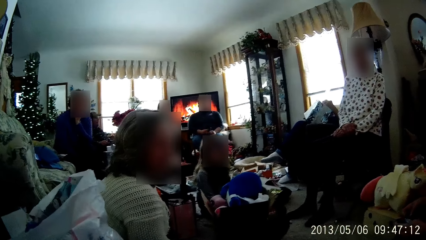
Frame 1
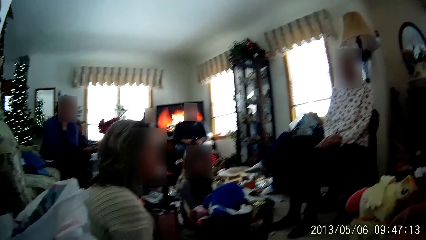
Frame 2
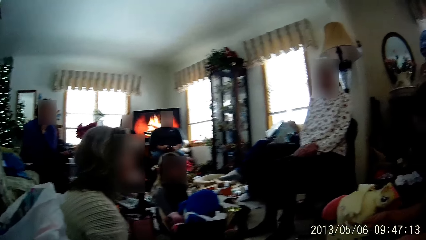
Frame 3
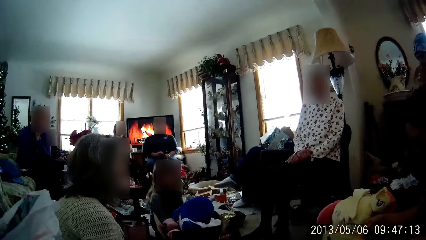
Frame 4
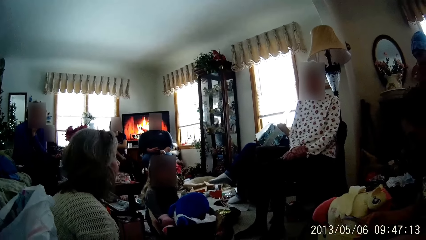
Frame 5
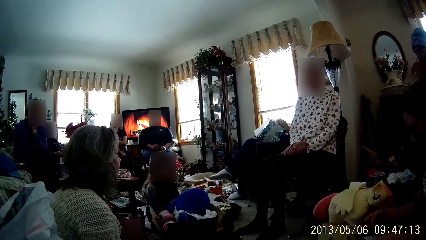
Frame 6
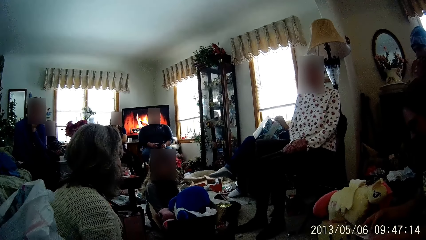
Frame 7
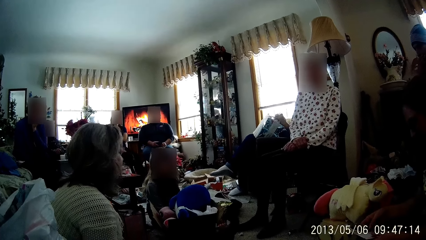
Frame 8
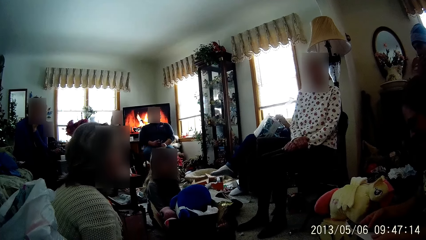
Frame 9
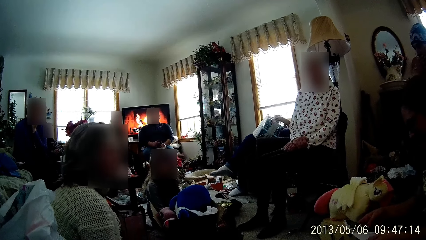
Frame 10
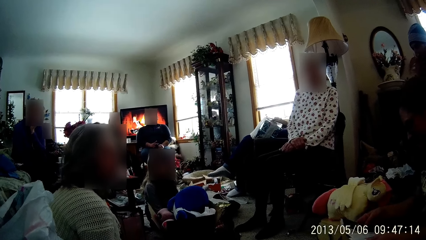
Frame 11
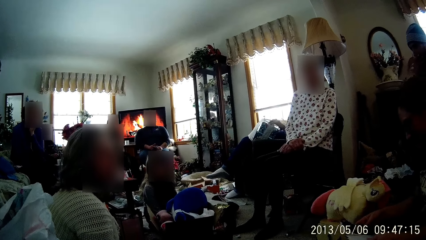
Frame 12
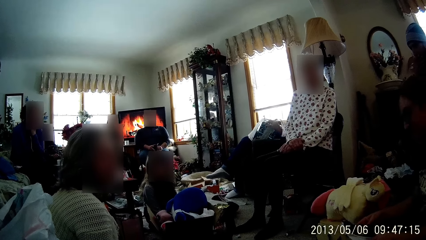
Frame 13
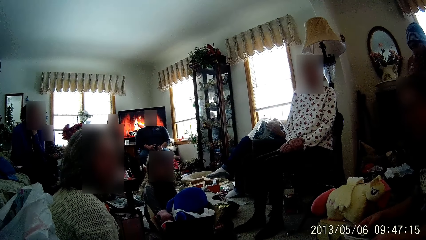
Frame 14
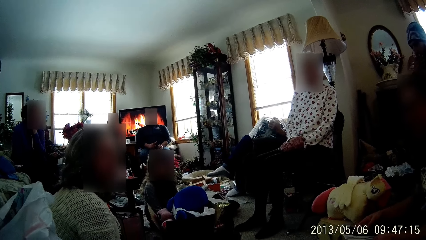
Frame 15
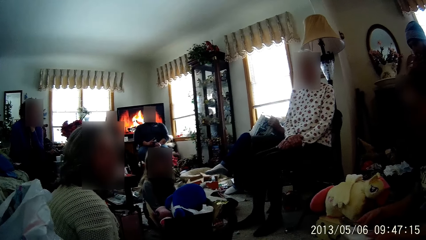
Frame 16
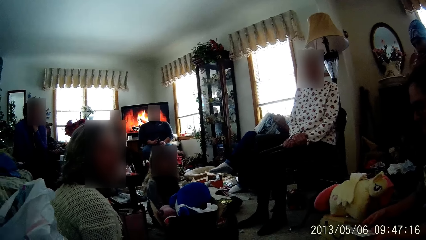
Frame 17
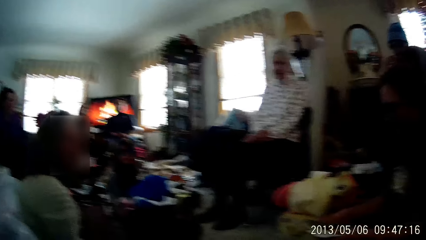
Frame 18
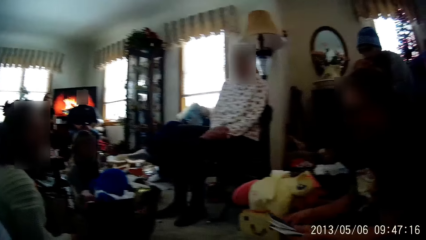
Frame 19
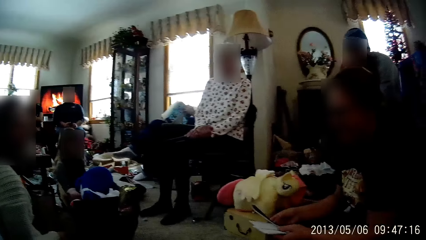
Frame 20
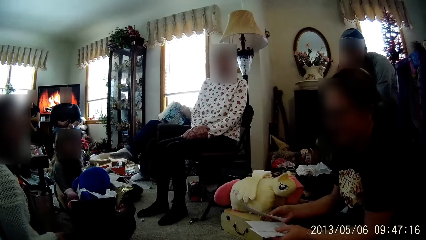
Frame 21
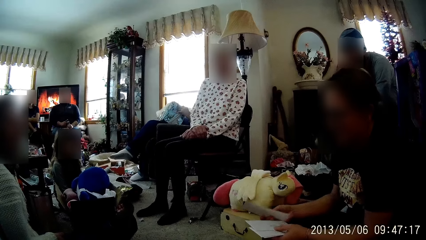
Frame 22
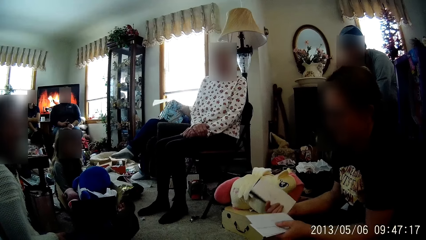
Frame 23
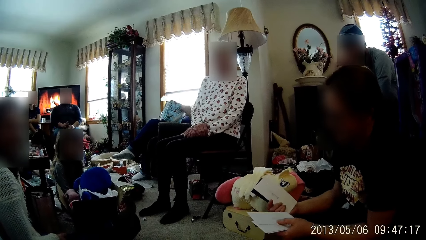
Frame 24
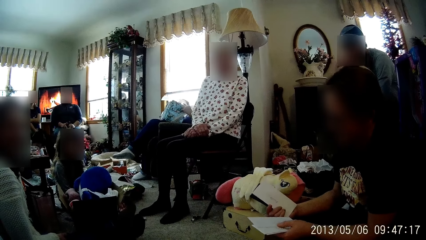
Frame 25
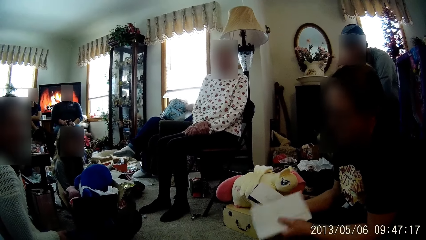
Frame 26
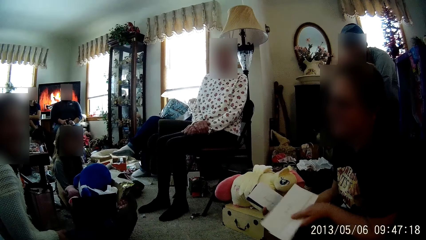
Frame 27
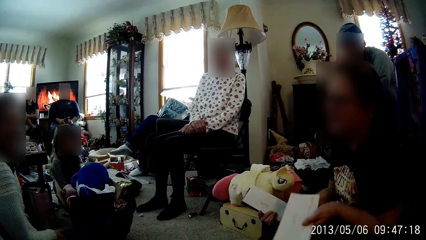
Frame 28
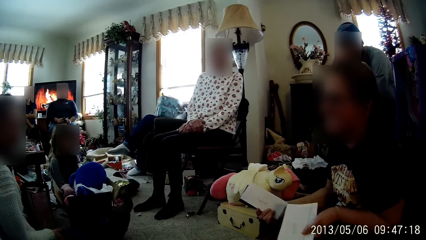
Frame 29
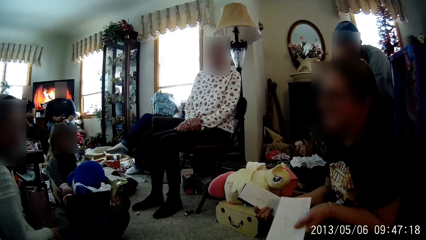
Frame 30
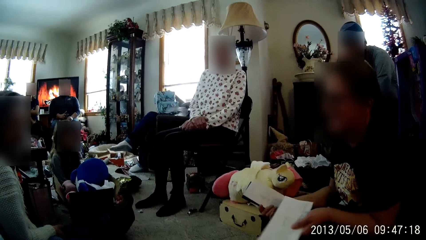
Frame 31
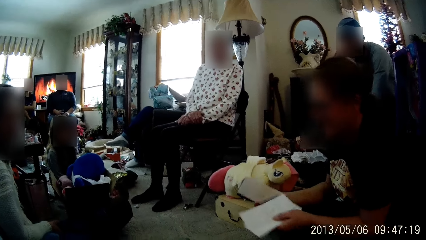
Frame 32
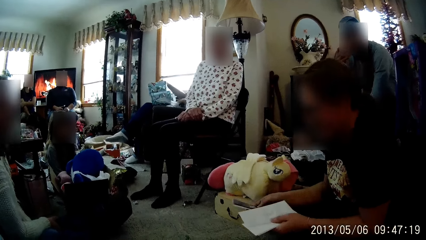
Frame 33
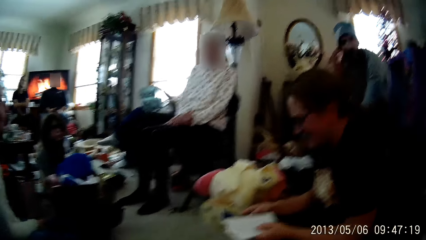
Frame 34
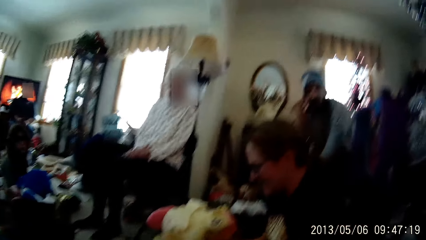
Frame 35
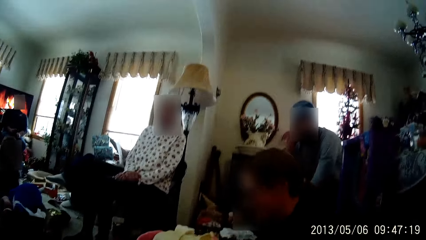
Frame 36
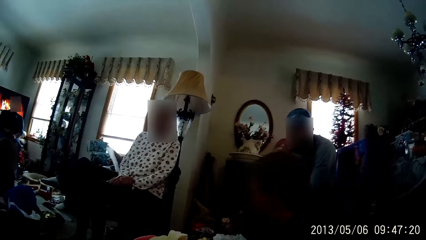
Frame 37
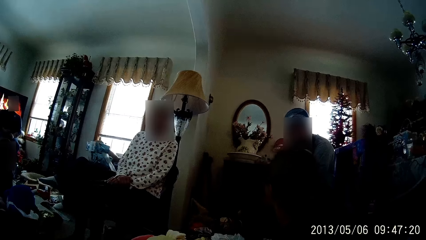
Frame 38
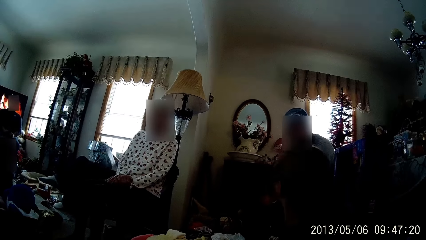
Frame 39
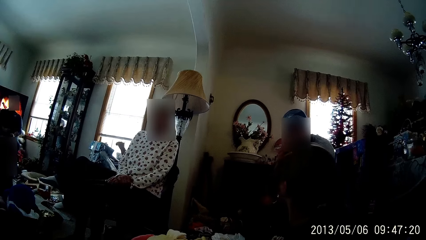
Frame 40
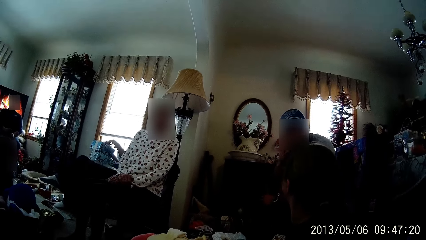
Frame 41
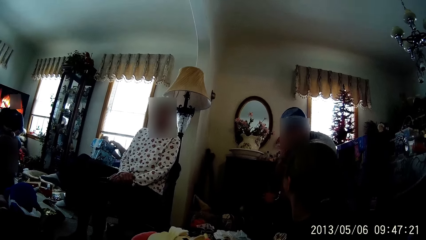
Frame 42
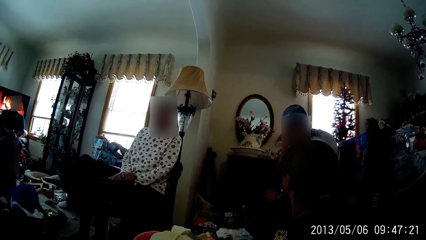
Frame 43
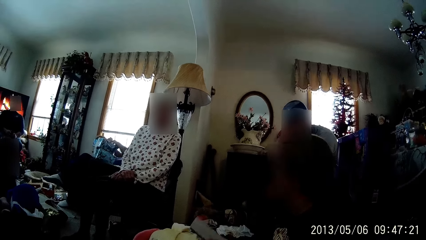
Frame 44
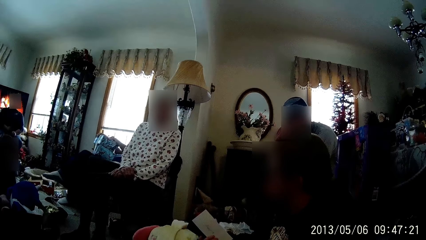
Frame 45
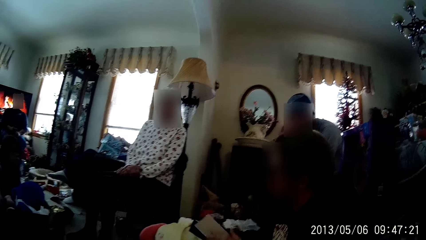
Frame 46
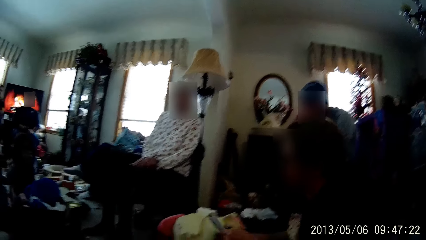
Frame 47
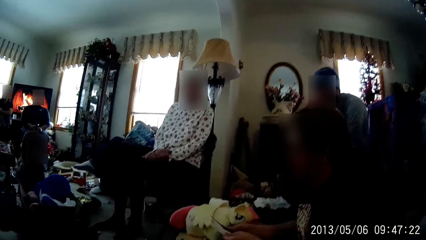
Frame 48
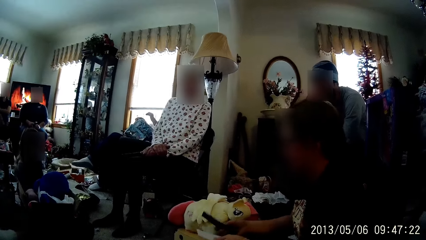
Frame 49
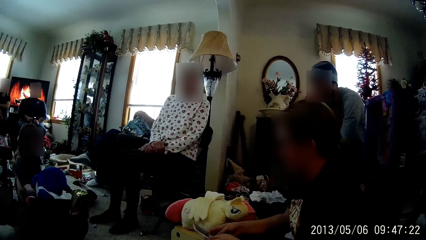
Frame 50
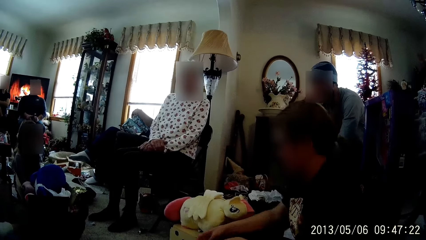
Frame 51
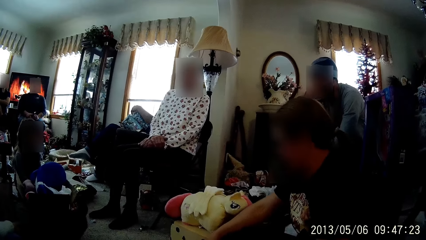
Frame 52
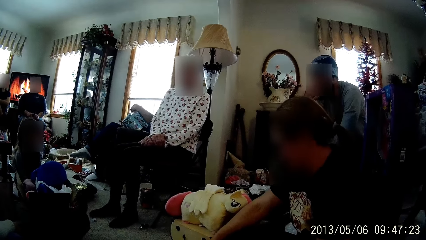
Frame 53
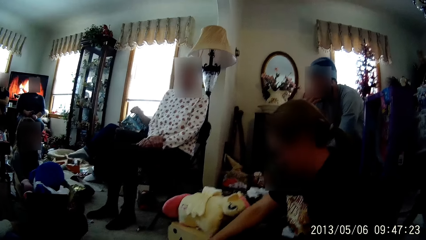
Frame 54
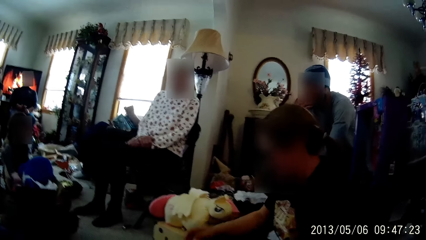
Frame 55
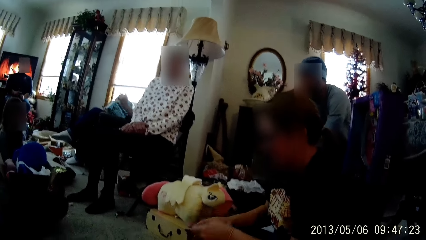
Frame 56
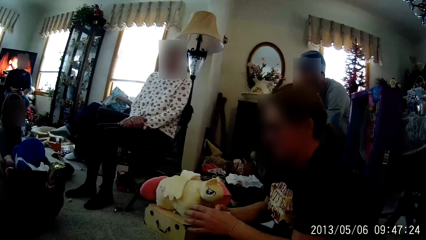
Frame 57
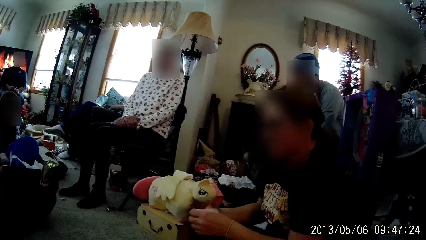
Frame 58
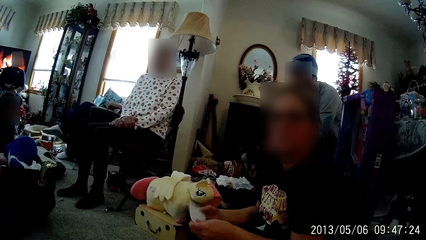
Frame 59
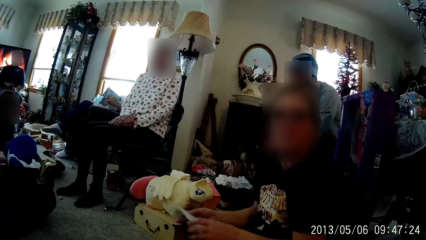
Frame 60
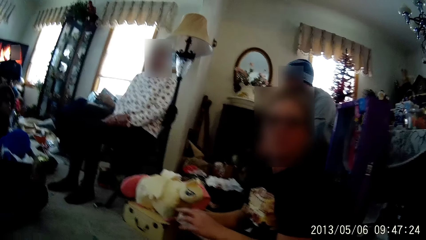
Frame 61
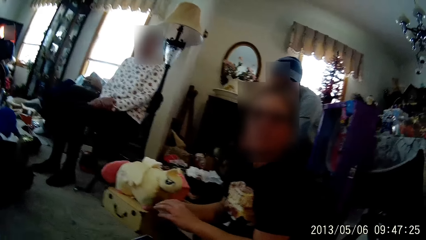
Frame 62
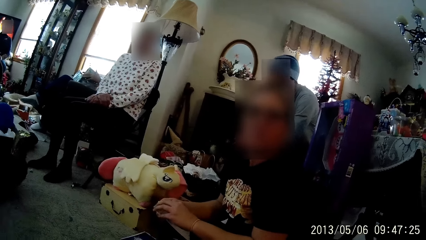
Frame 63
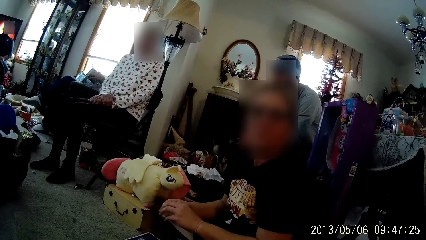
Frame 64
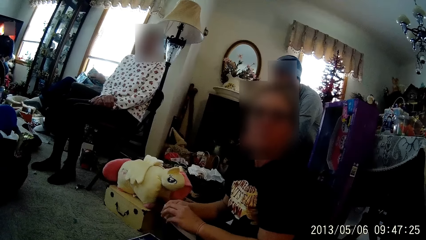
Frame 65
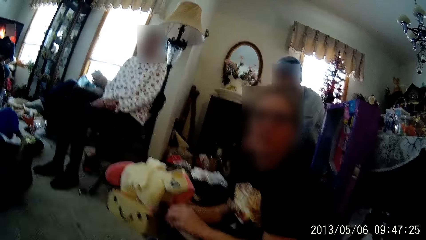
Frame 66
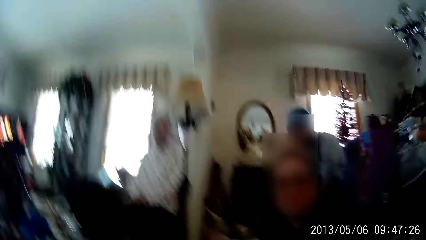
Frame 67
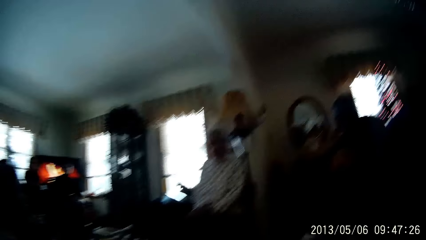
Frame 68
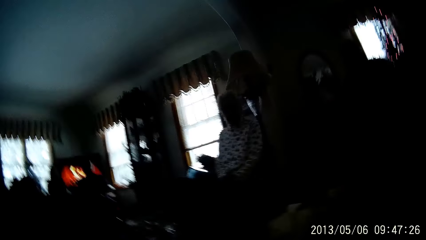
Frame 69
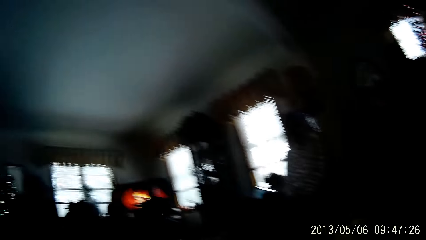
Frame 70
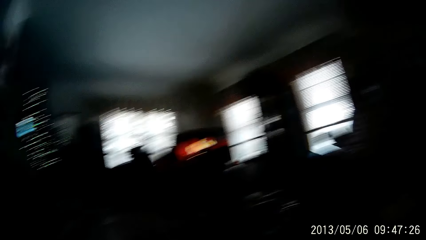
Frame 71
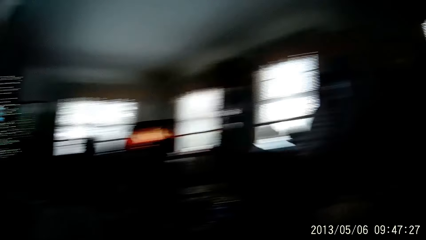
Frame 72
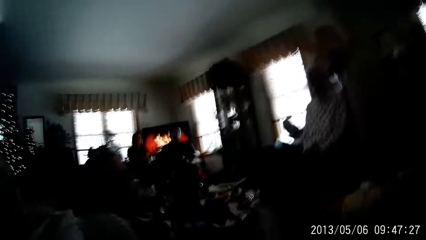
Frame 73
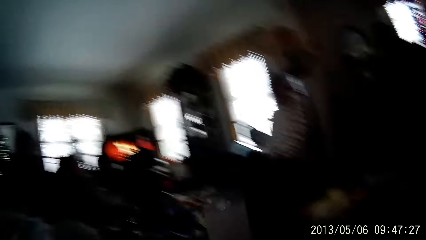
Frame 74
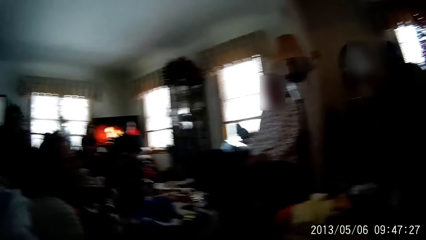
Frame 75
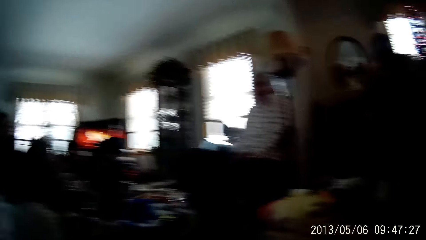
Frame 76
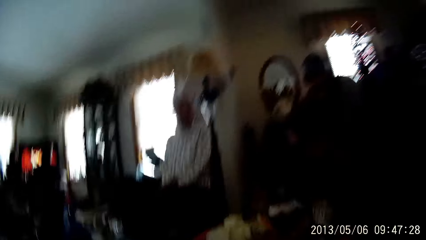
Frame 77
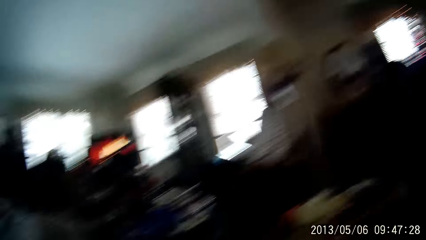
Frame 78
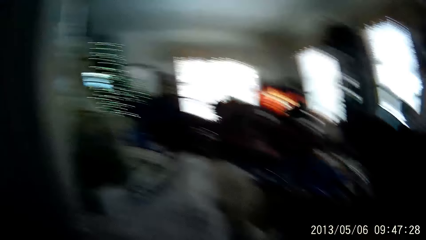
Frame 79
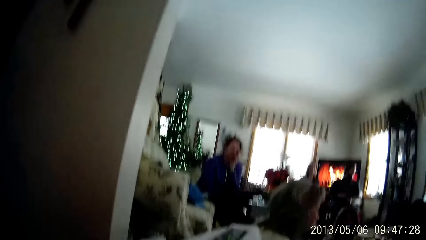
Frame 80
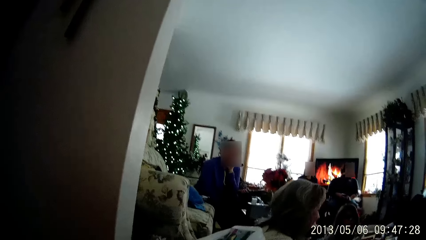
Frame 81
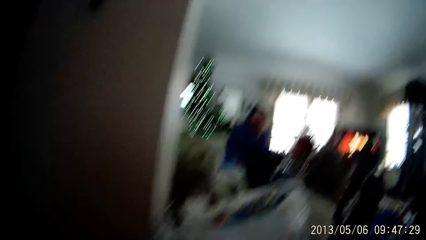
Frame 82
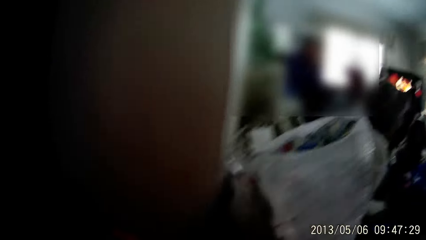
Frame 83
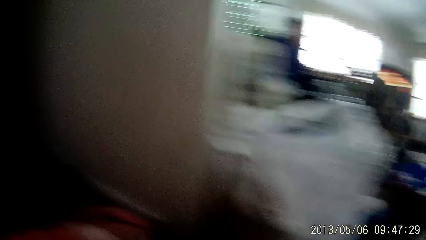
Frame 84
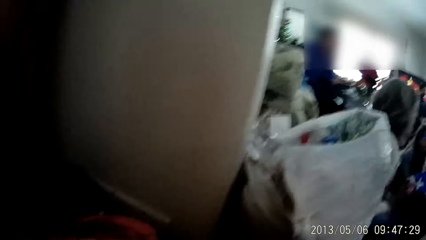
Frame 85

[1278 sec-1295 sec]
The camera wearer talks to a person and another person. A third person puts his hands inside the paper box. The first person puts something on the floor. The third person holds the paper box. The first person flips the paper envelopes.
